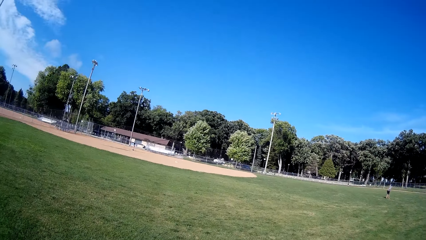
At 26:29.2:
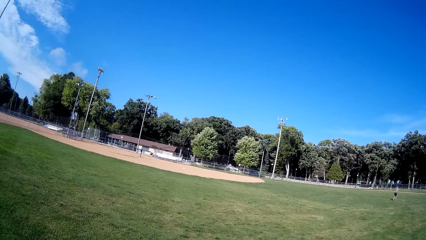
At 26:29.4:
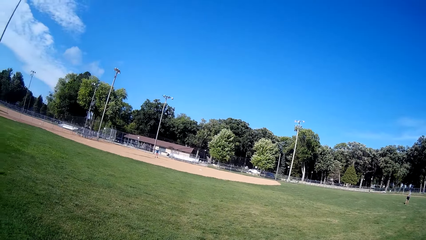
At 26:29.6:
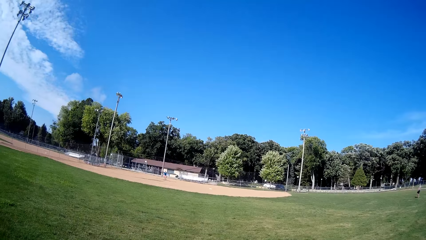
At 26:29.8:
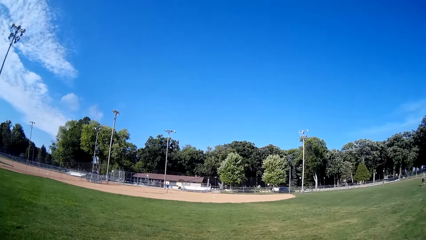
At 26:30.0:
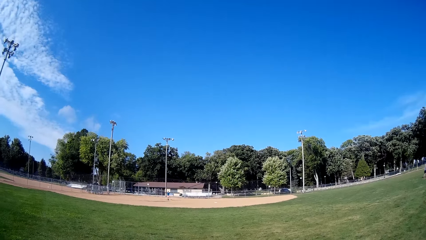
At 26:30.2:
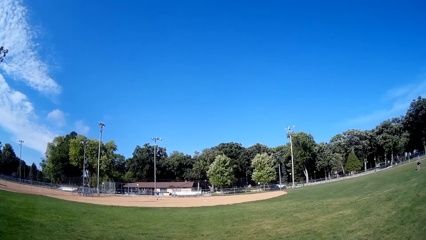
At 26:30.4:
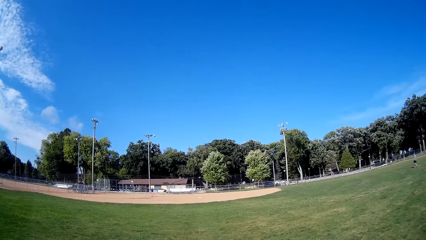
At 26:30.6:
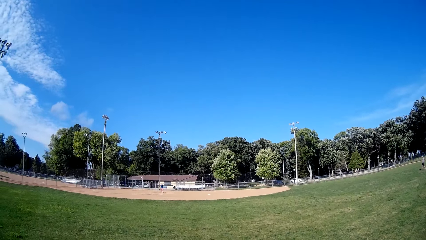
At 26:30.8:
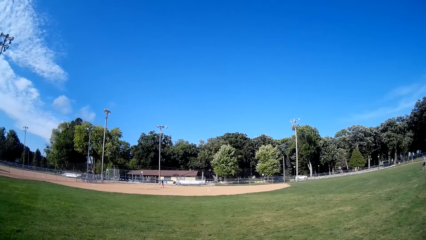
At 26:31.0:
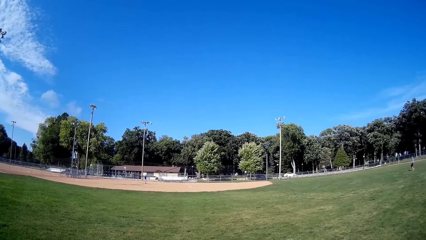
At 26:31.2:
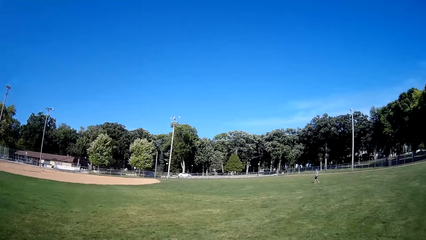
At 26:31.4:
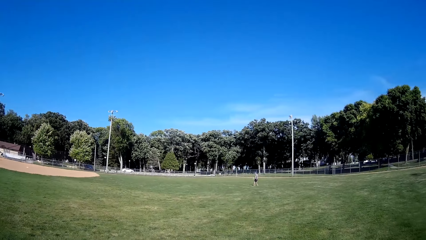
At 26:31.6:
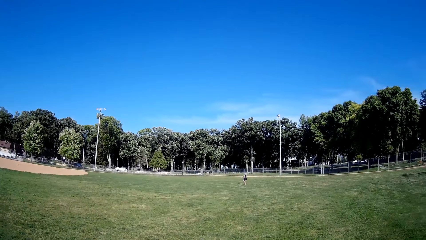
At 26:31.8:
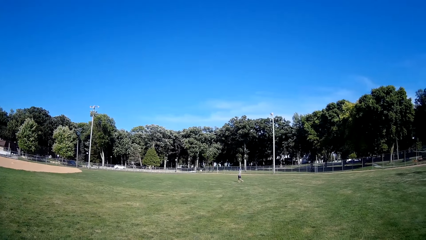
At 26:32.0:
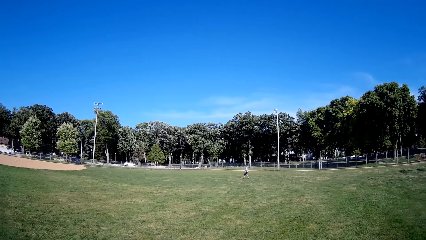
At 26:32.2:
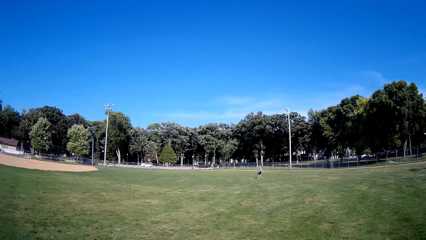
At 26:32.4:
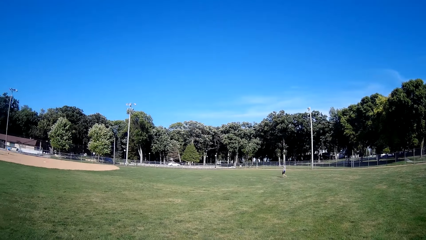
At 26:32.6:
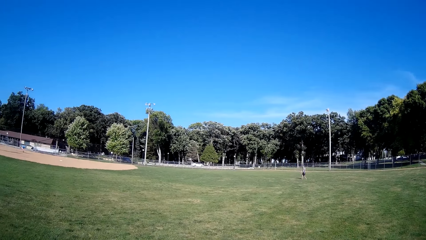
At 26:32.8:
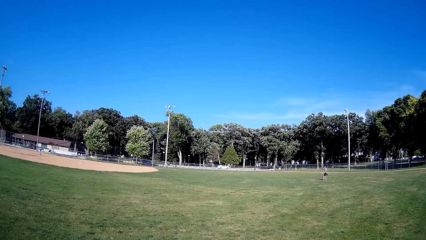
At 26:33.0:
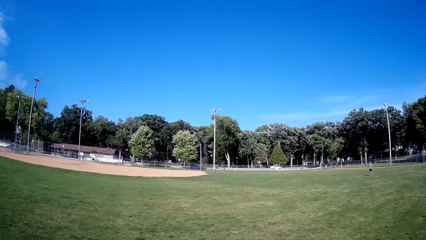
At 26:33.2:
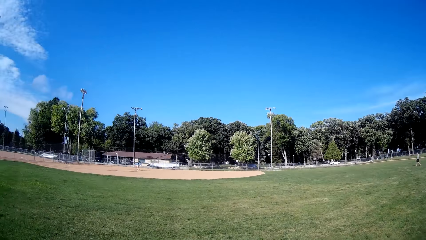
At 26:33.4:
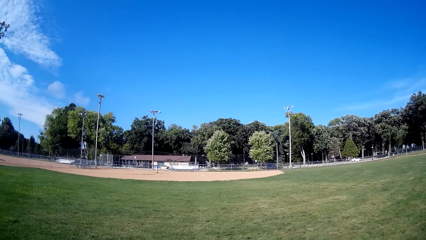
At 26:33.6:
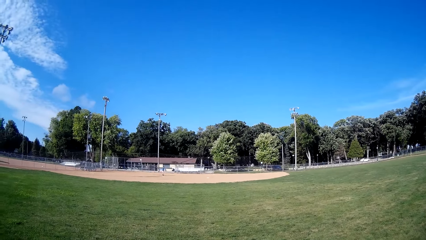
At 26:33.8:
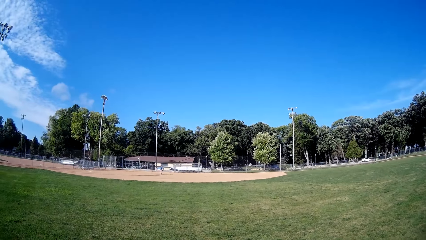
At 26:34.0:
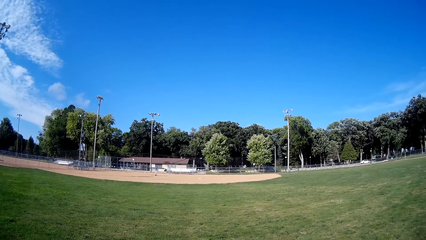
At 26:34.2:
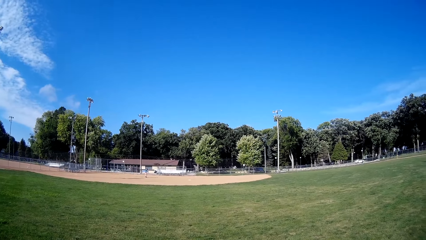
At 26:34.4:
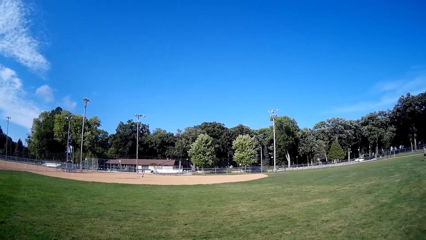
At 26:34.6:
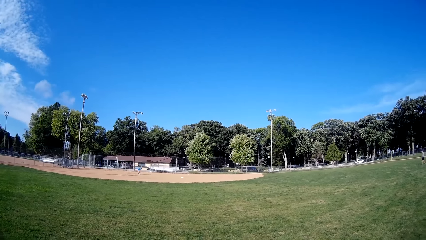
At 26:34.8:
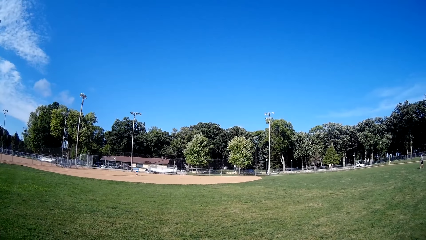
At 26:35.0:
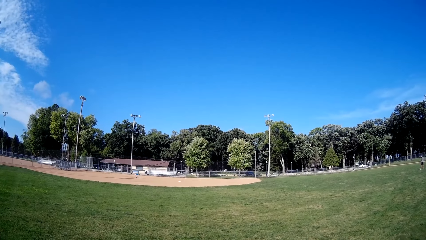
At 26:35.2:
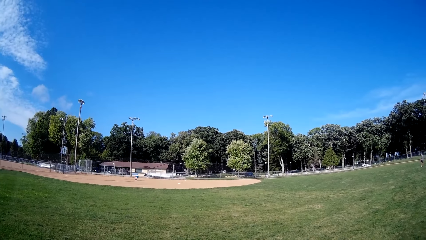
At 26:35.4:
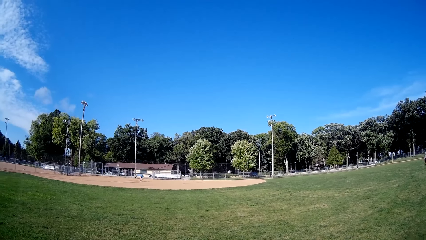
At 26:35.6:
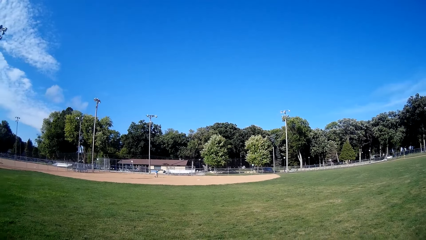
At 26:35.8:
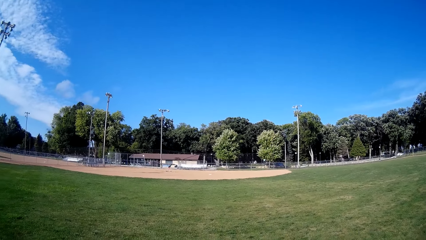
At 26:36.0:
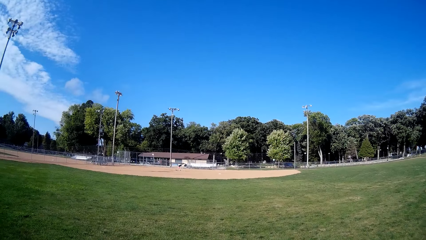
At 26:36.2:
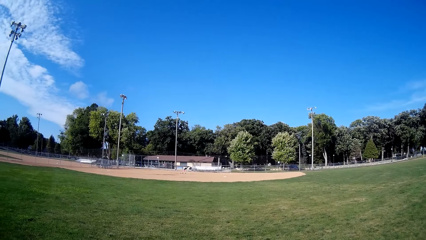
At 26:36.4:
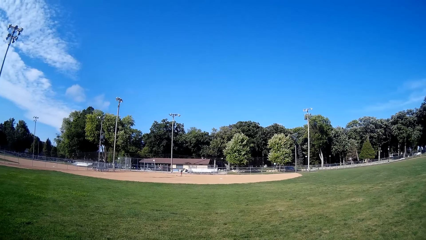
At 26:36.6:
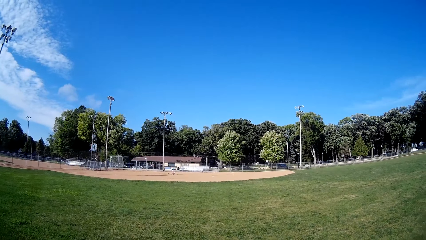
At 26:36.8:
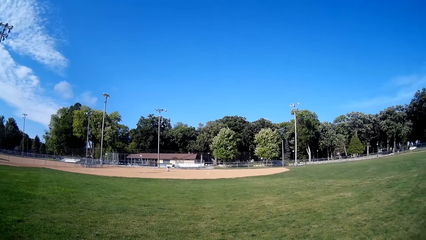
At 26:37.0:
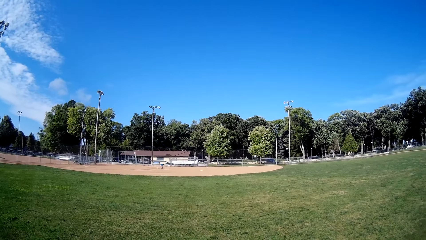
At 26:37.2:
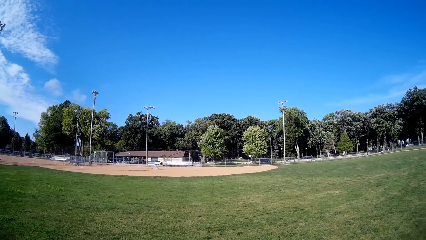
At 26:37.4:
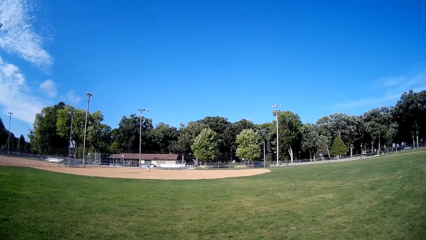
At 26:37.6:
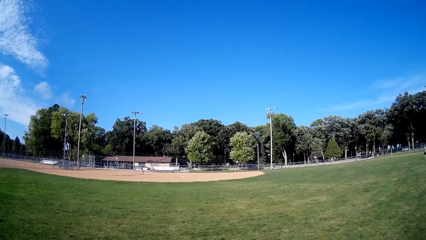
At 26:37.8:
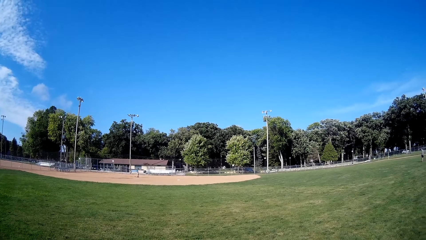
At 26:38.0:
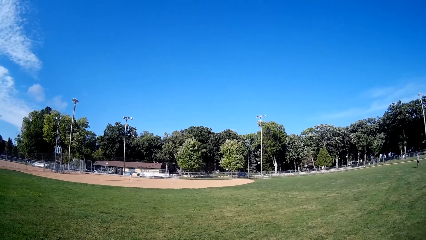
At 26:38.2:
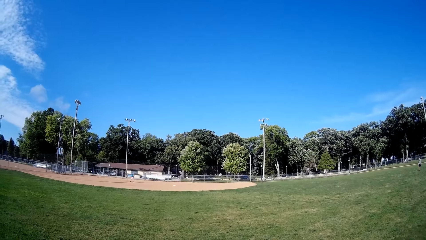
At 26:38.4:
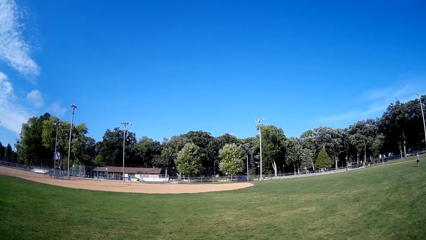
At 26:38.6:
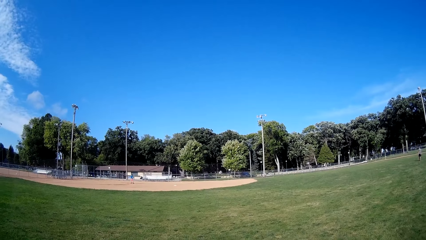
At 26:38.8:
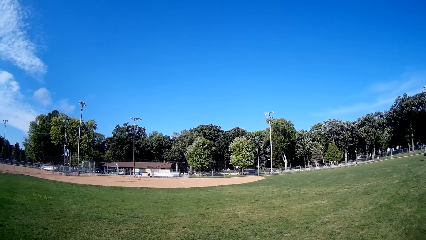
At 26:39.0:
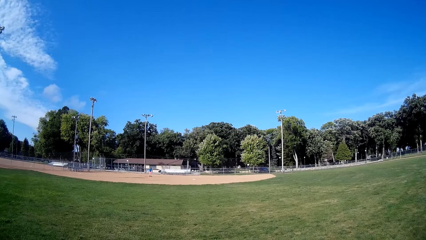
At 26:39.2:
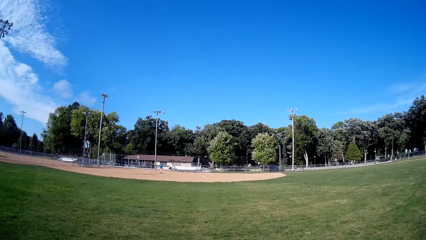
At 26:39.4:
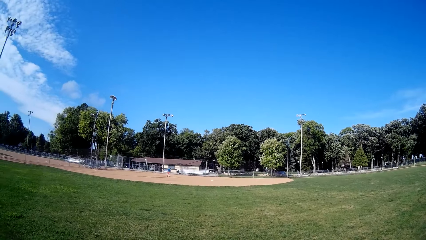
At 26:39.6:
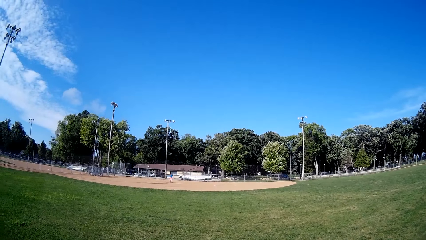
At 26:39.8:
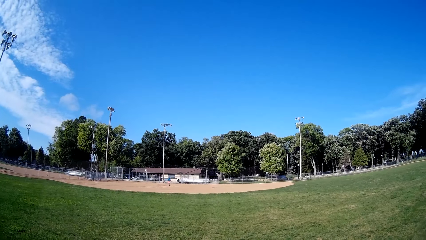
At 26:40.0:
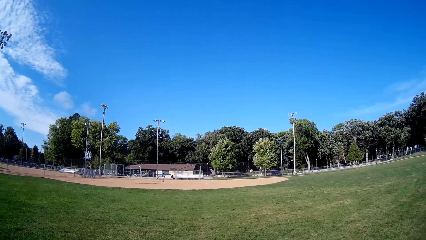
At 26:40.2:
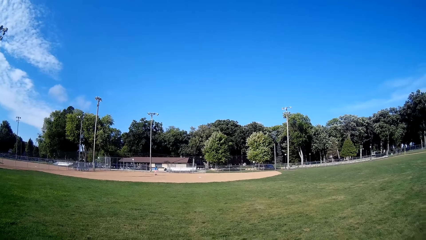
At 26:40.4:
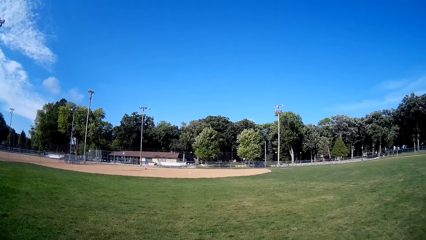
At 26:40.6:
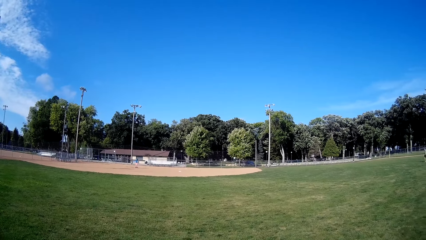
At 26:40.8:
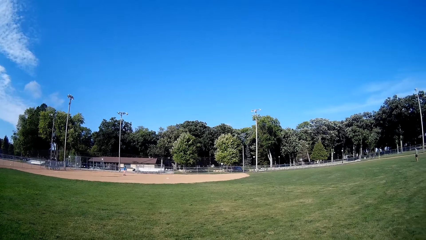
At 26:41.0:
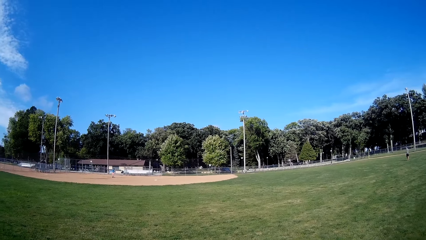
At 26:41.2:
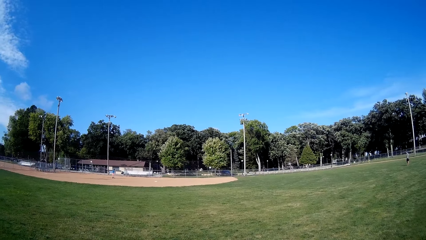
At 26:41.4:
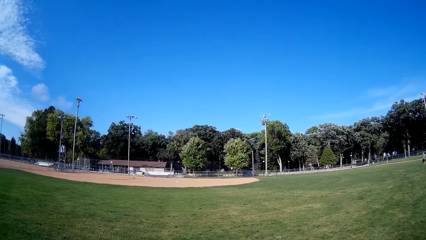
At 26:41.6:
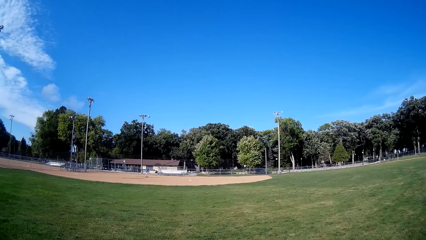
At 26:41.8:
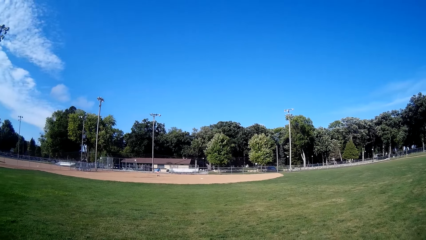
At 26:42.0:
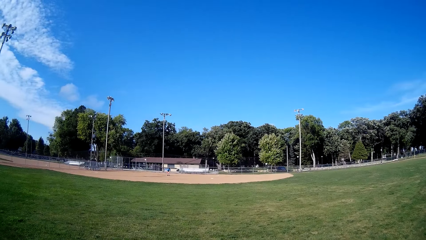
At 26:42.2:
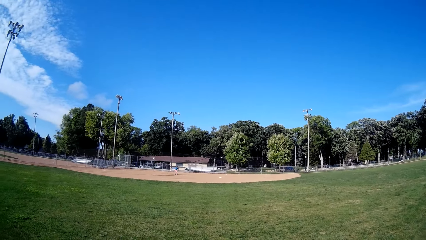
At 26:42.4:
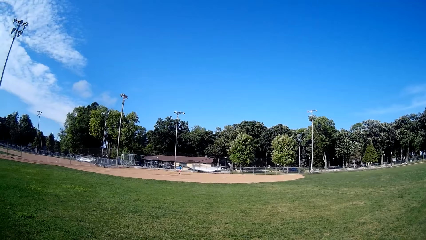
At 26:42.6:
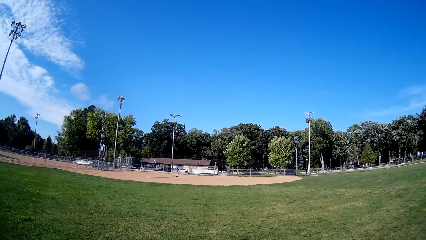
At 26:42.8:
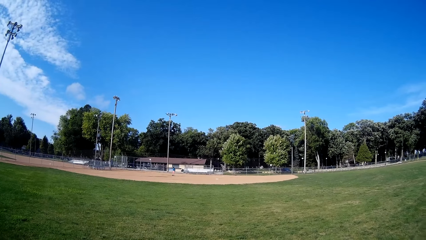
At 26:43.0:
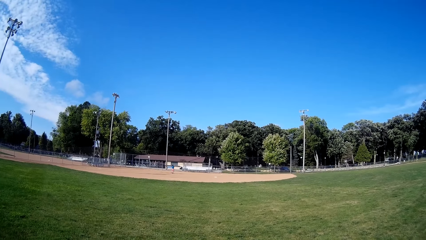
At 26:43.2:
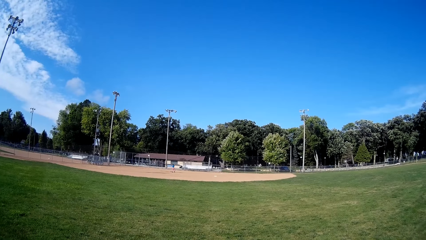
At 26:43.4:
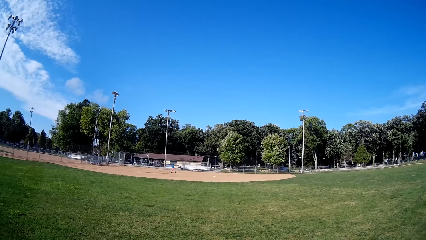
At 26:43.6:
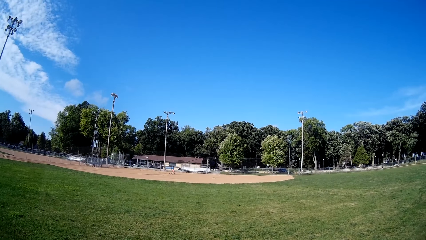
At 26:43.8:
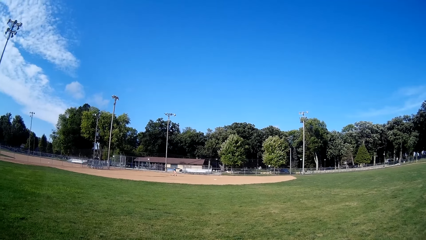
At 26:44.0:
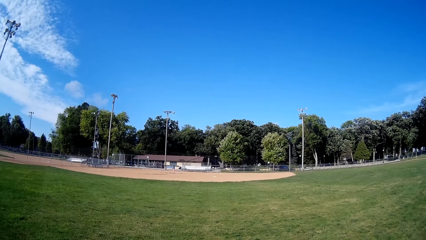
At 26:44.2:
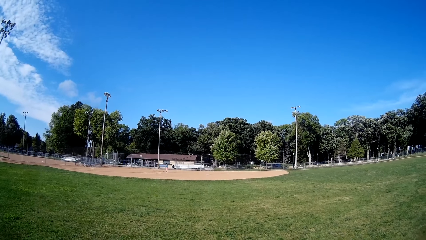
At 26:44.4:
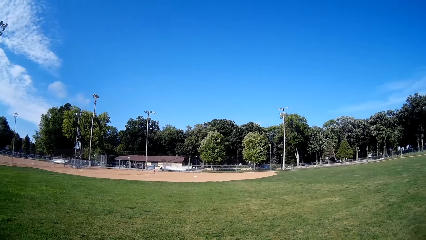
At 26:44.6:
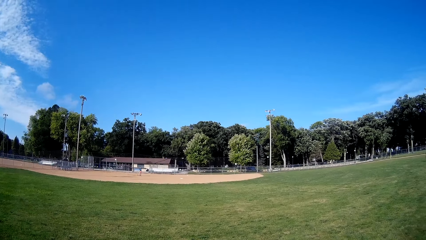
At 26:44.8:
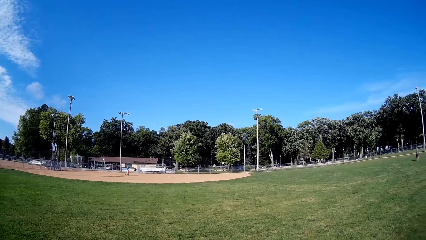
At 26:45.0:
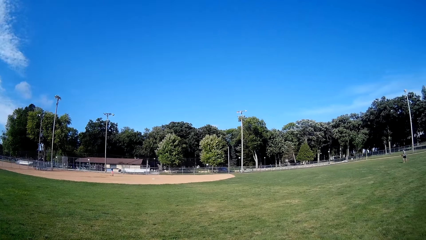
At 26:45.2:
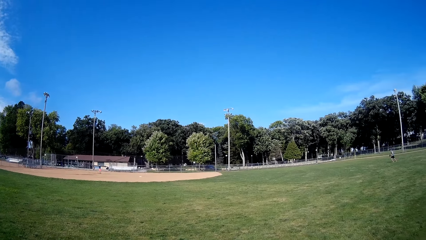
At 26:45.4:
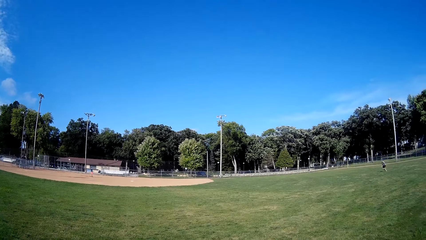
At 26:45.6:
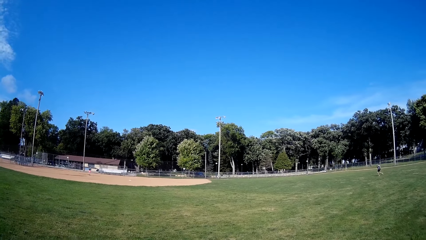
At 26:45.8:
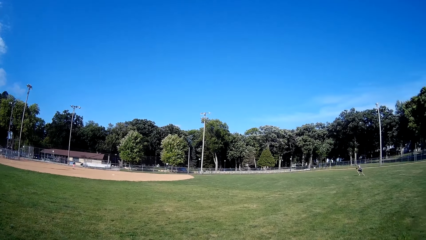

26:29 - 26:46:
A man holds the ball. The man throws the ball.
